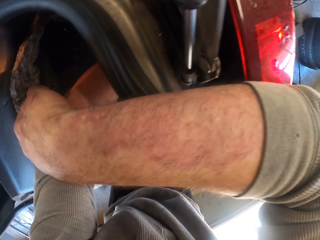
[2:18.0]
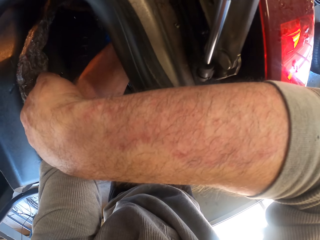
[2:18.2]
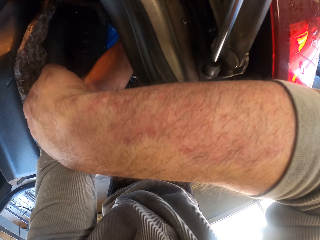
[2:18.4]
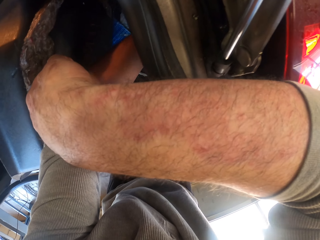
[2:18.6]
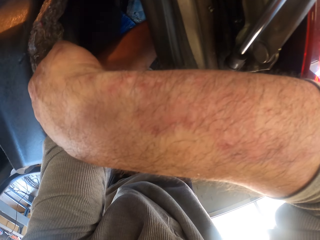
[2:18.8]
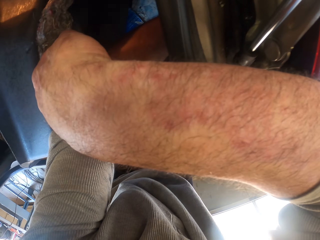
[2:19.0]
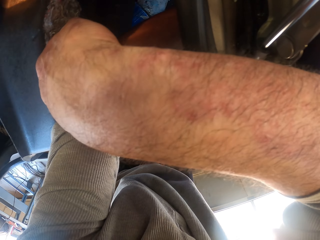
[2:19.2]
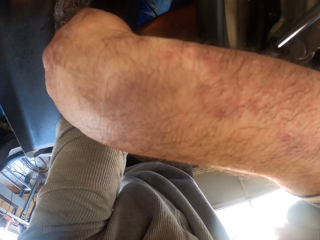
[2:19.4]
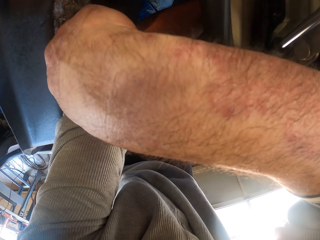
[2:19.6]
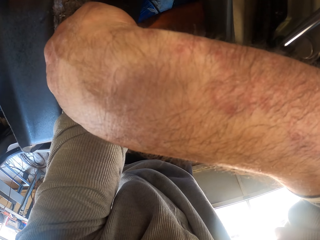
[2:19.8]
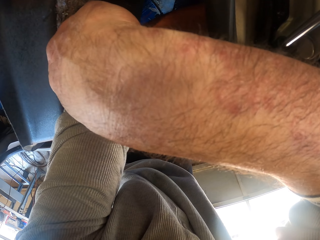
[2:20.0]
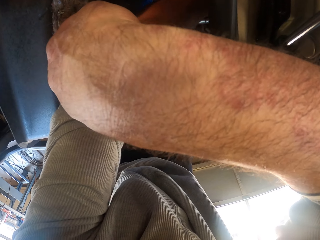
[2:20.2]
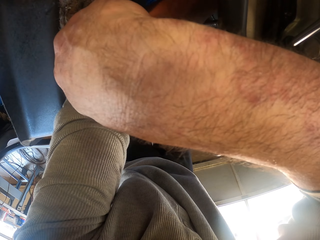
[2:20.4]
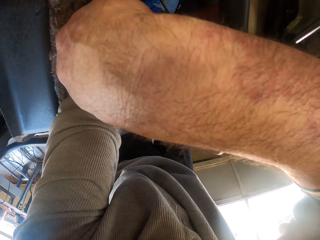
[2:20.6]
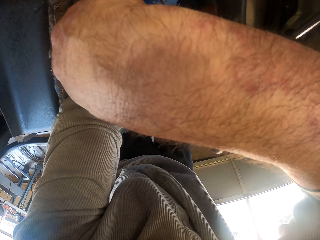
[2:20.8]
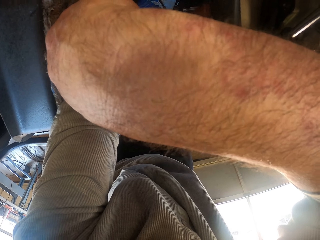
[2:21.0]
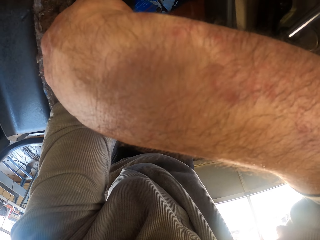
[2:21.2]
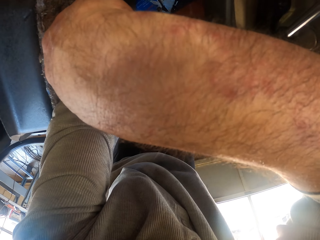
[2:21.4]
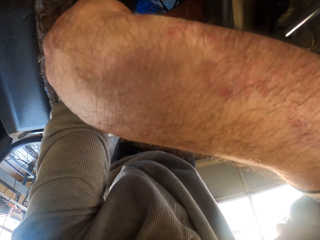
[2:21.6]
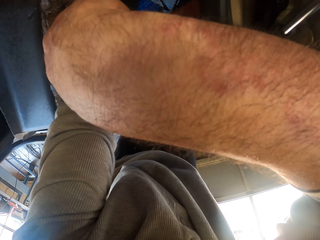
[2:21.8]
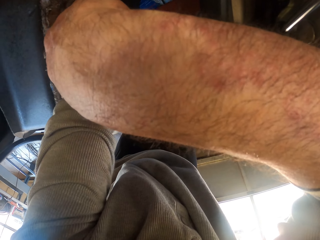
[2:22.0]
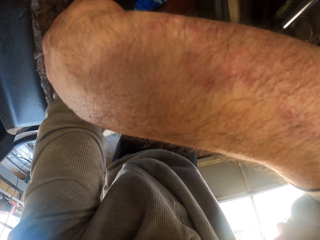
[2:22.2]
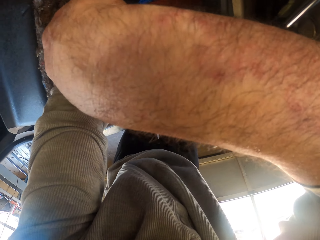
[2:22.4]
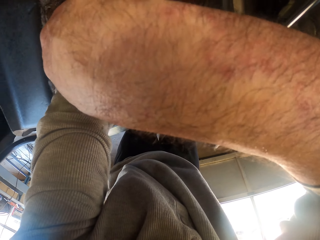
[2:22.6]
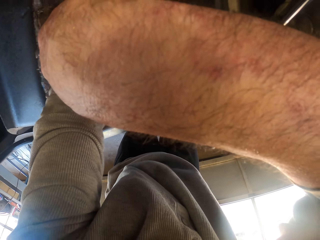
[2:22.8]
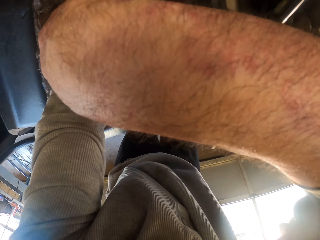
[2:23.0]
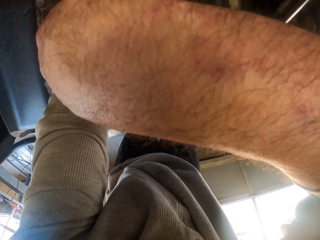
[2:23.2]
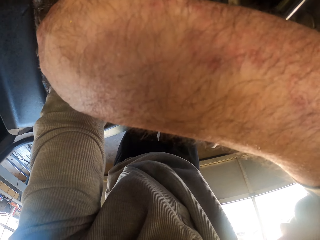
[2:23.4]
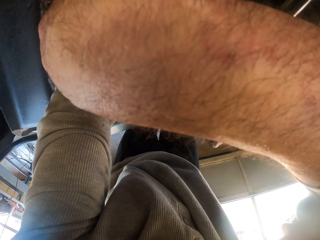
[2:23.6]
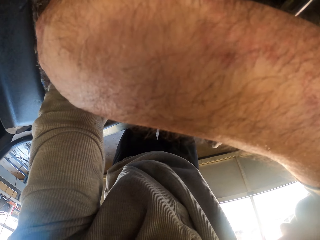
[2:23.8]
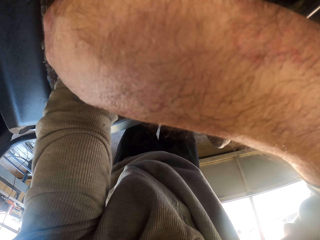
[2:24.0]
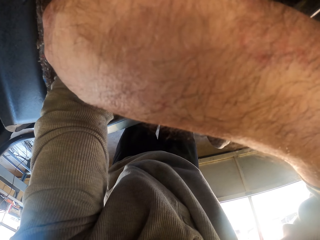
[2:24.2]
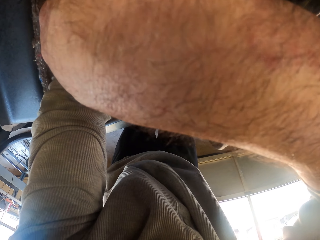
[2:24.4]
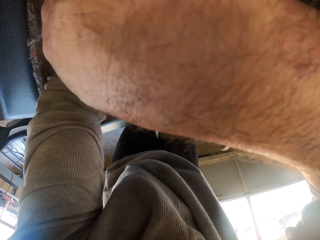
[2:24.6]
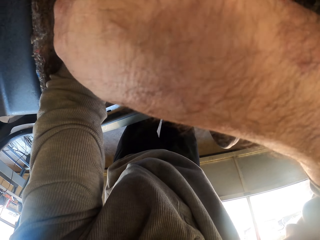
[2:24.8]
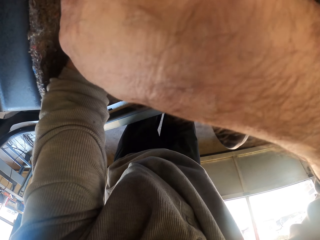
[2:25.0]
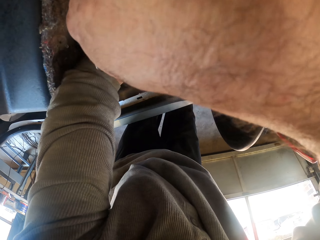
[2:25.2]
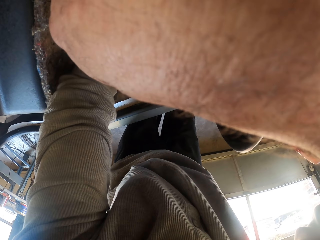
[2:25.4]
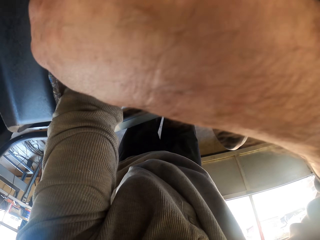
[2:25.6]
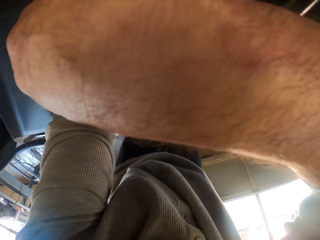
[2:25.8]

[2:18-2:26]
The camera wearer does something.

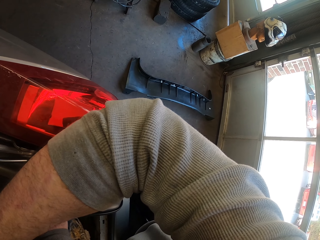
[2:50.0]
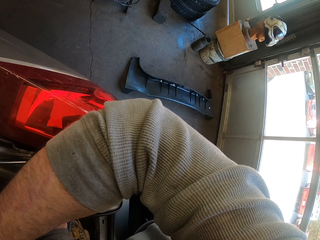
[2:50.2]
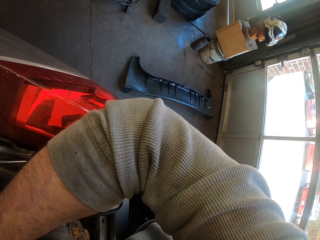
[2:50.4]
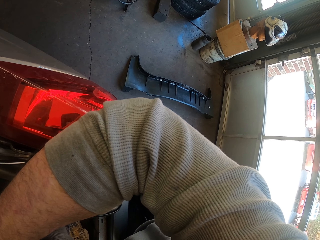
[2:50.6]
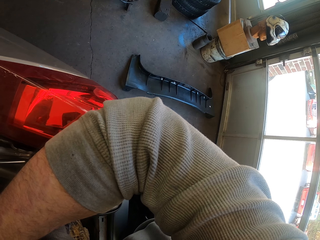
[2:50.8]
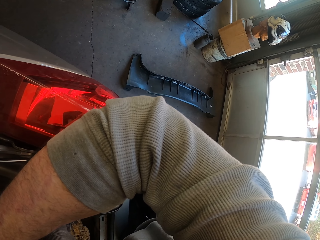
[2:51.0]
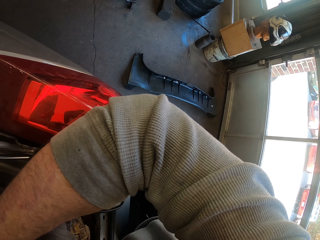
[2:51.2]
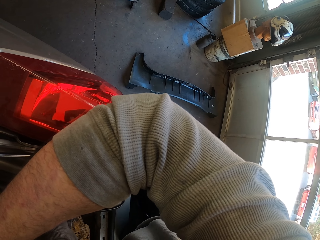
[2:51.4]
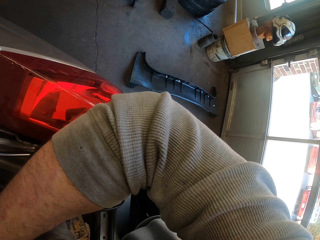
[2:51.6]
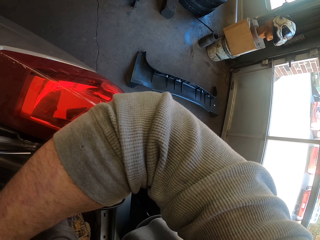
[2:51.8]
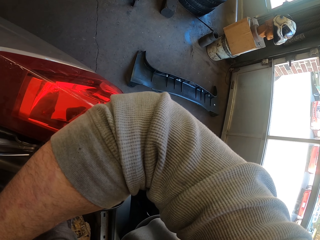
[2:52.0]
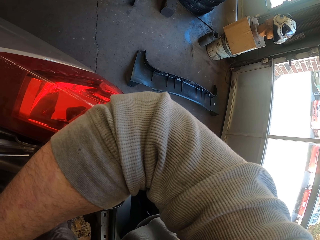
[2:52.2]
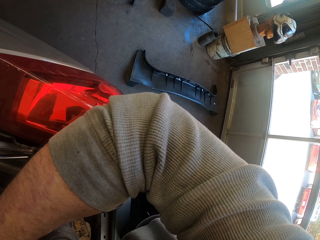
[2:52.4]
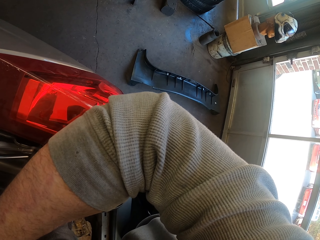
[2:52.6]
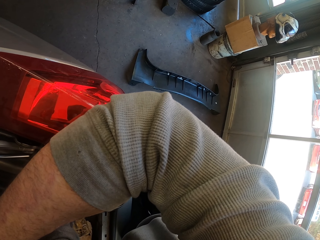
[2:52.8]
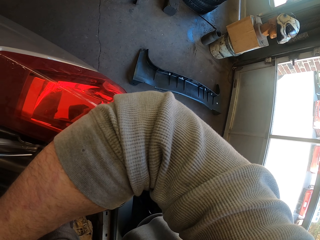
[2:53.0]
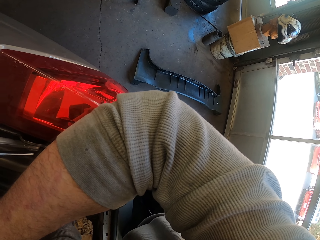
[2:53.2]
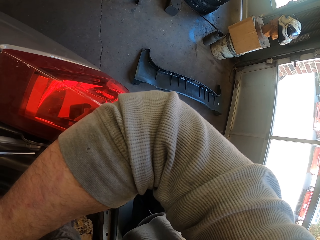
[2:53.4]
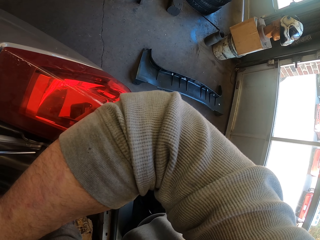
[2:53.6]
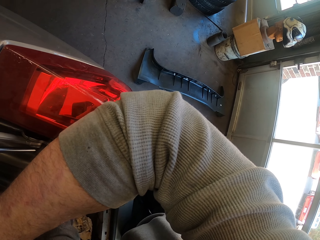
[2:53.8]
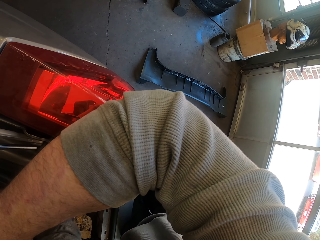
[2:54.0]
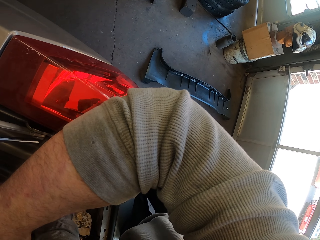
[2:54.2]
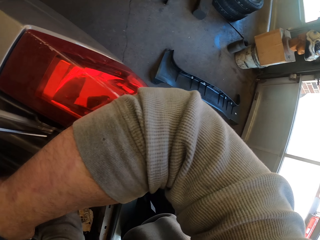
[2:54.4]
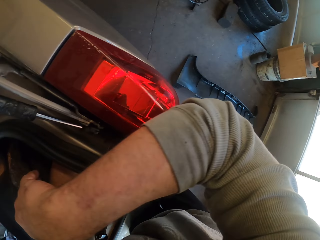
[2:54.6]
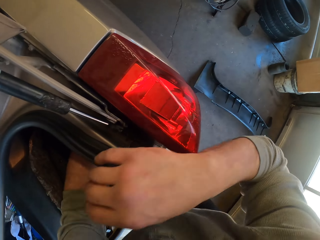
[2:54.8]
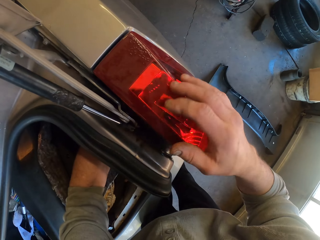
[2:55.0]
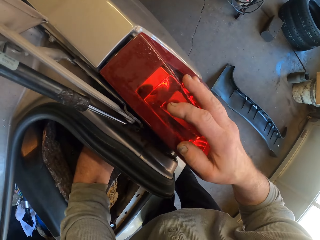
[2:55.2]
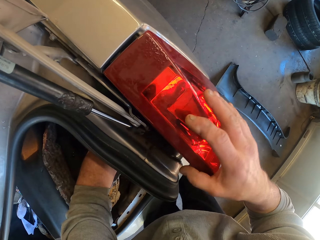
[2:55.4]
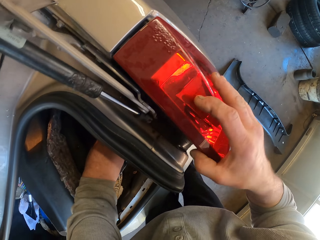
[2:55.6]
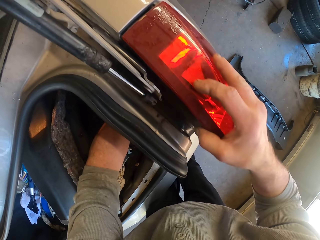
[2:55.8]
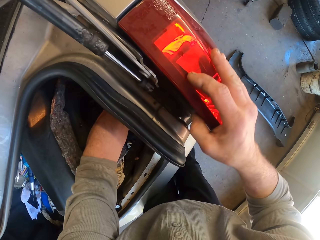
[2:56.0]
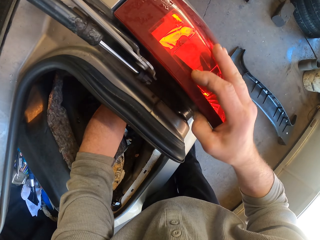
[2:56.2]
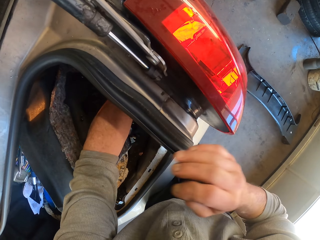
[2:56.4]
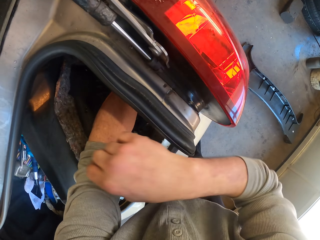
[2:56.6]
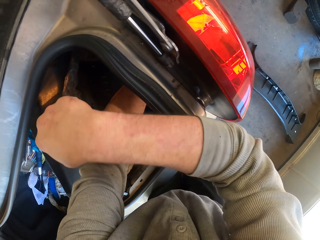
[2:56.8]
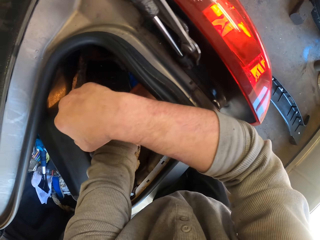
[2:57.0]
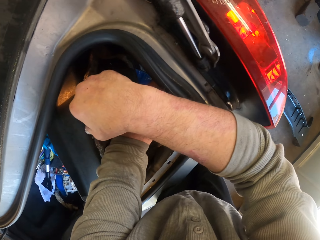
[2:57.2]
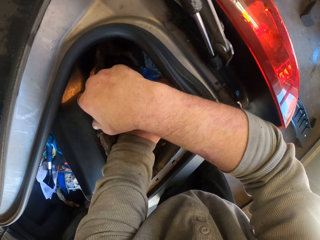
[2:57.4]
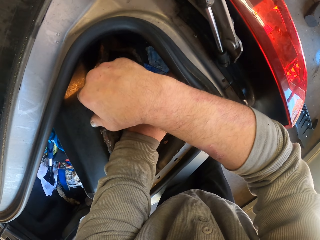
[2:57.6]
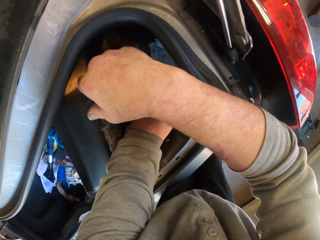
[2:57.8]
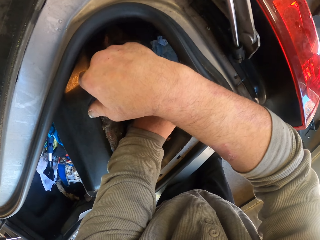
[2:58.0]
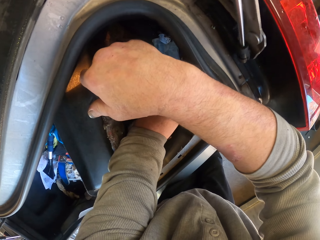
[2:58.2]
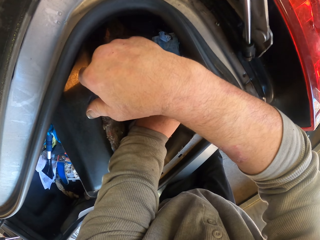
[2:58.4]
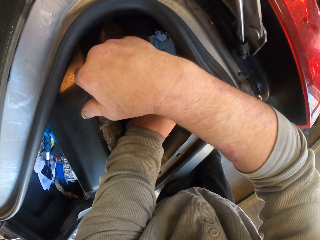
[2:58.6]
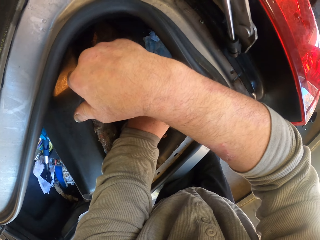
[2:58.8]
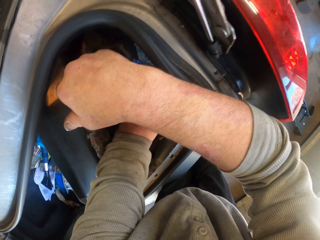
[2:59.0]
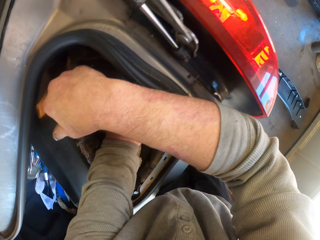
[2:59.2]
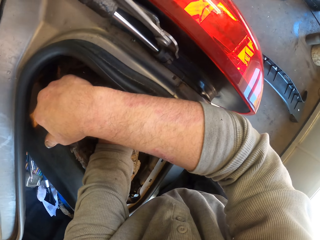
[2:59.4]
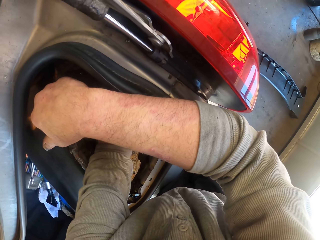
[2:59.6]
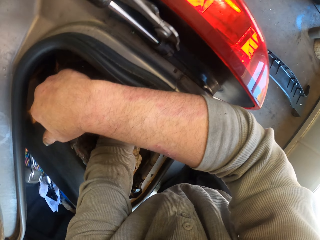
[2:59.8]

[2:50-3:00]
The camera wearer does something. They try to remove the car rear light. They hold the tail light. They fix the car boot.

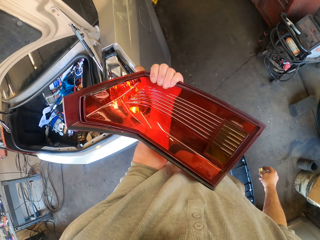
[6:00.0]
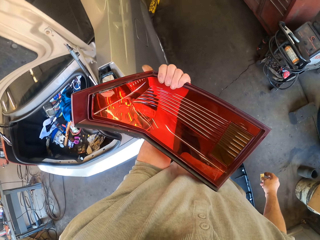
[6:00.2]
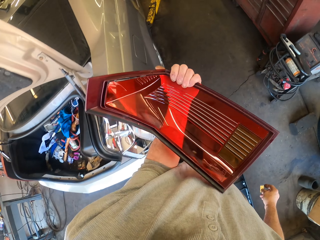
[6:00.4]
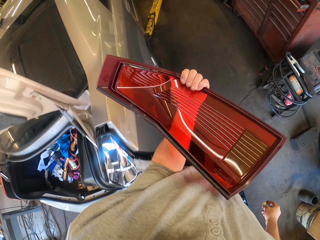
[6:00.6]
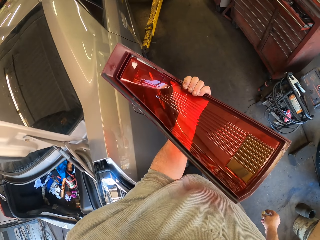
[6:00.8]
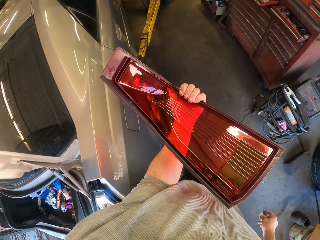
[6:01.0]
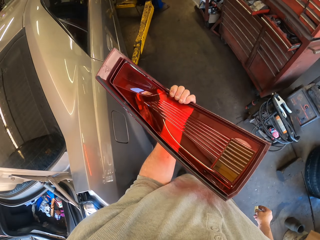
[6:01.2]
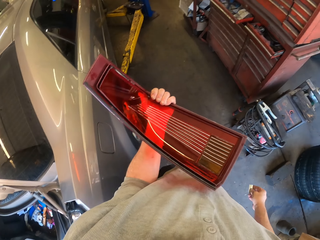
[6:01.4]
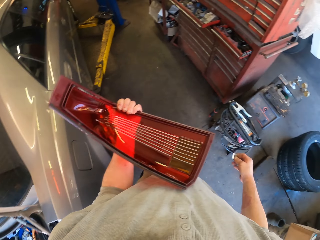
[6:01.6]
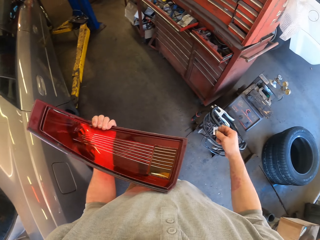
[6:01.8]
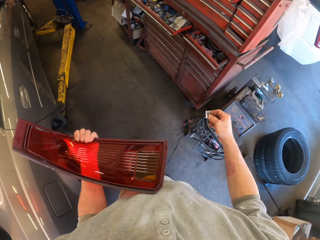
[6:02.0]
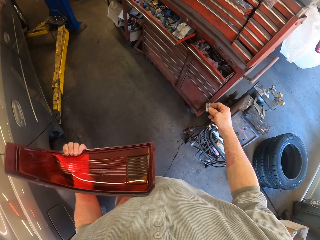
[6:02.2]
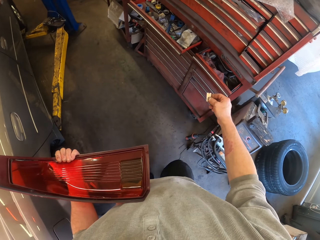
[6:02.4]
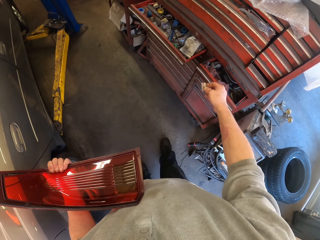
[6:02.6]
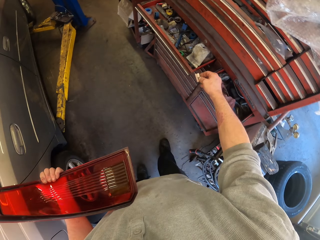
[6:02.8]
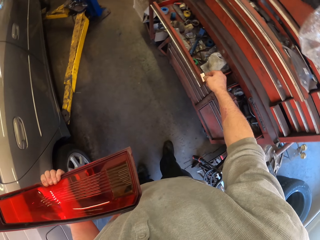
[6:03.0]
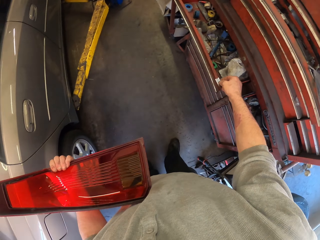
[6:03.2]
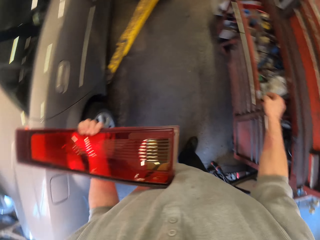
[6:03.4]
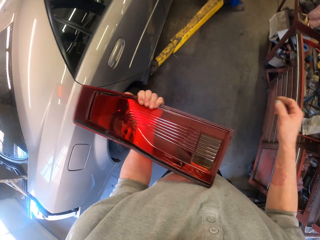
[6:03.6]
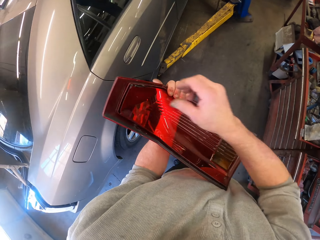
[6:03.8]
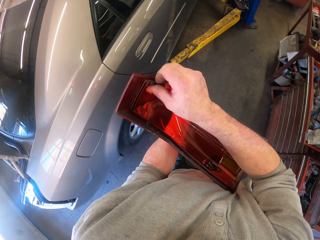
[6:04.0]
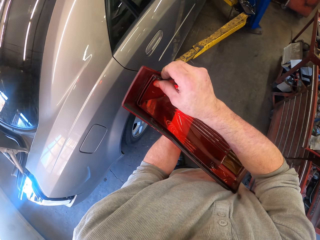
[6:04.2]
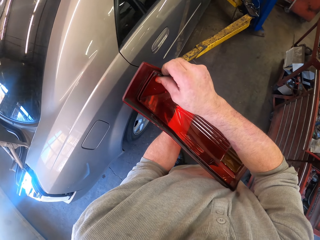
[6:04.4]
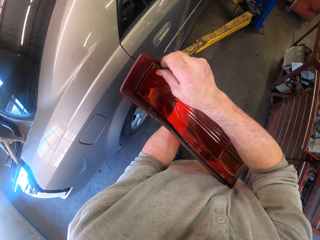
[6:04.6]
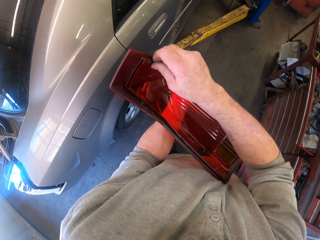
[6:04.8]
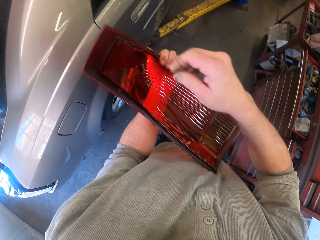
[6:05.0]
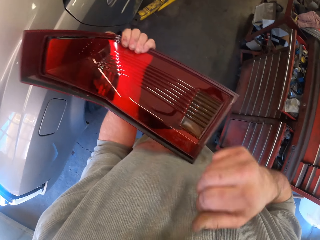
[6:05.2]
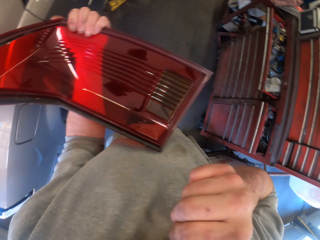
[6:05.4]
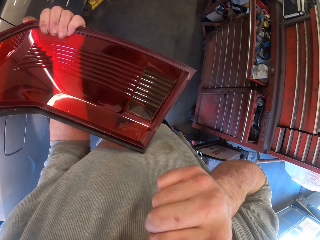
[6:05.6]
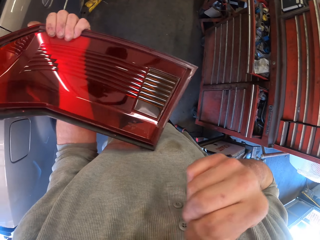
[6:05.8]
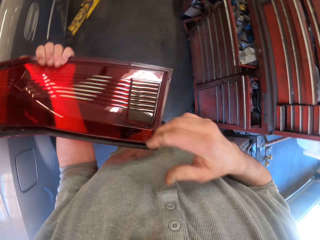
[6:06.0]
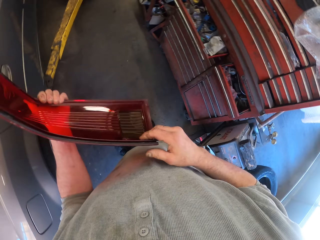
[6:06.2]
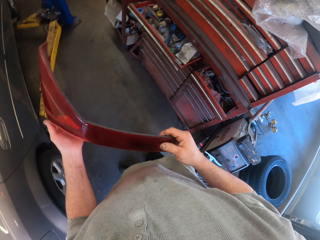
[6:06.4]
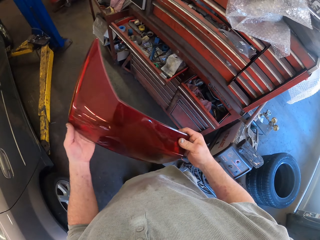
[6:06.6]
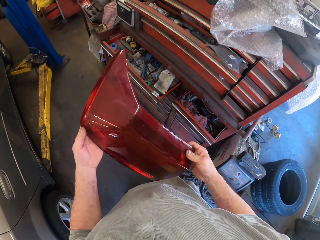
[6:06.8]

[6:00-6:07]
The camera wearer stares at the brake light. They move towards the drawer. They put the razor in the drawer. They touch the brake light cover. They itch their nose.
